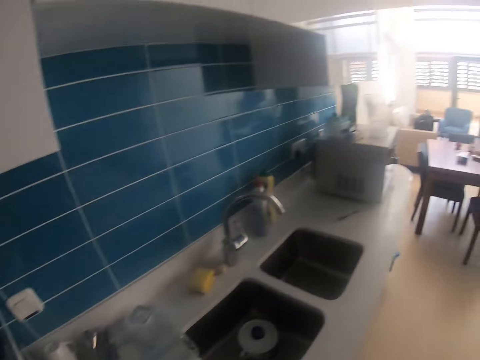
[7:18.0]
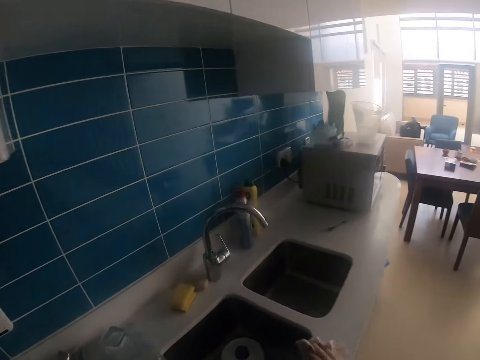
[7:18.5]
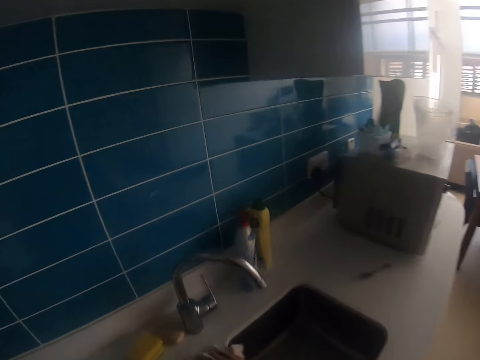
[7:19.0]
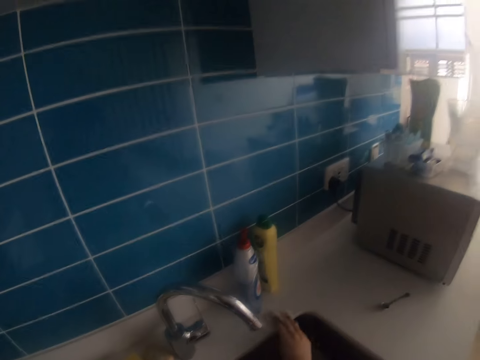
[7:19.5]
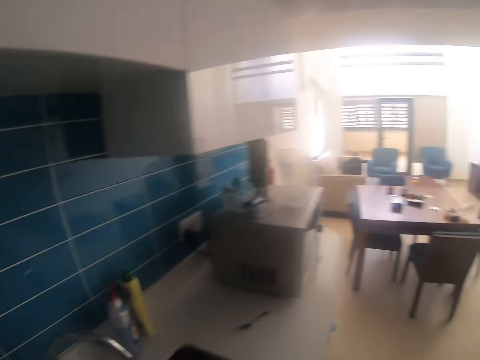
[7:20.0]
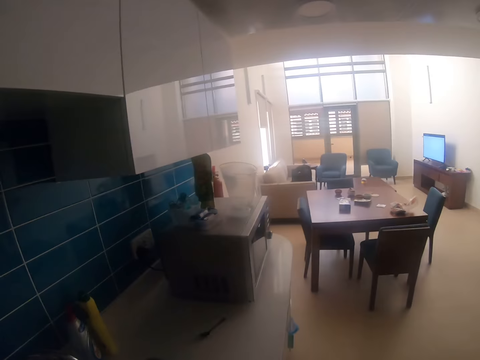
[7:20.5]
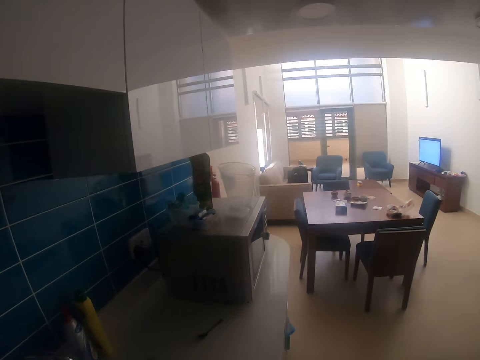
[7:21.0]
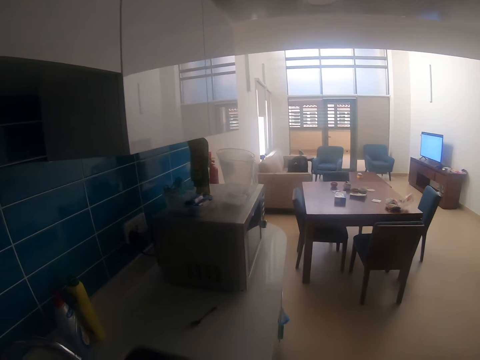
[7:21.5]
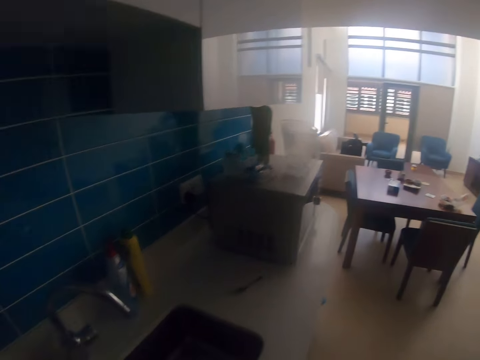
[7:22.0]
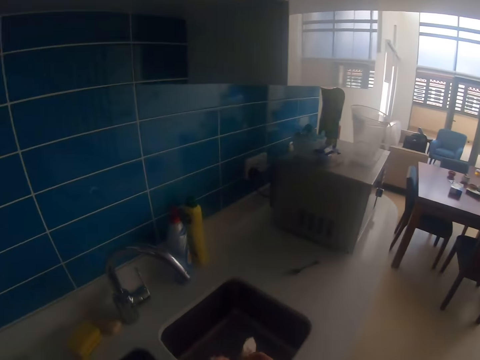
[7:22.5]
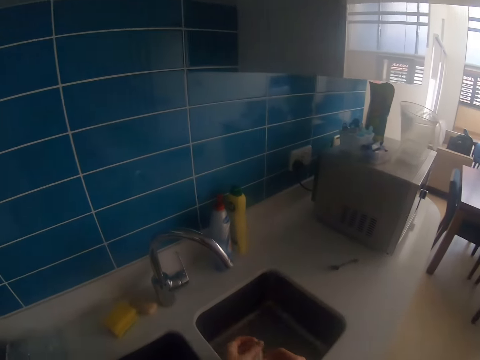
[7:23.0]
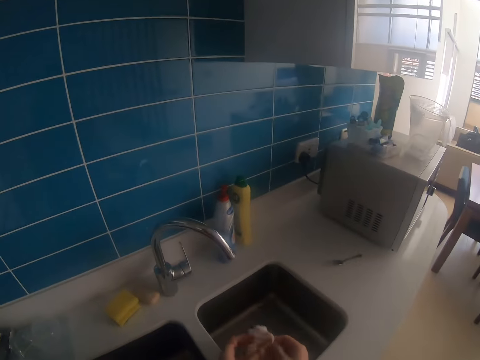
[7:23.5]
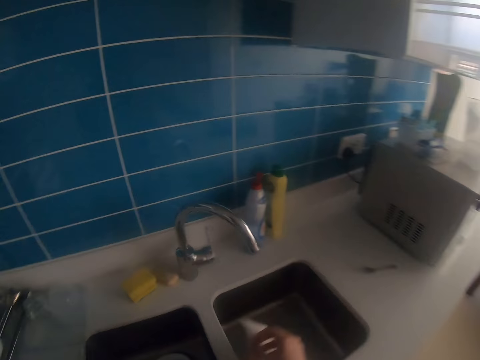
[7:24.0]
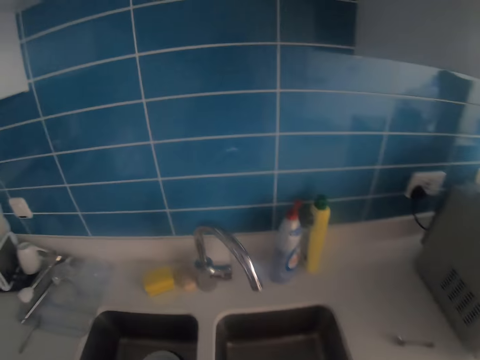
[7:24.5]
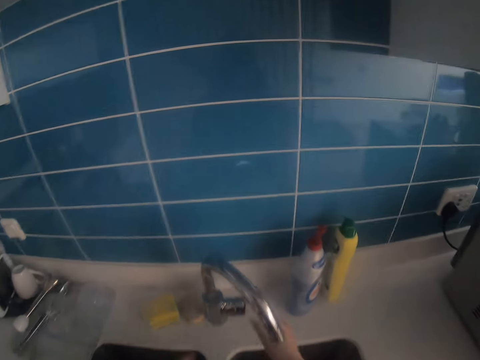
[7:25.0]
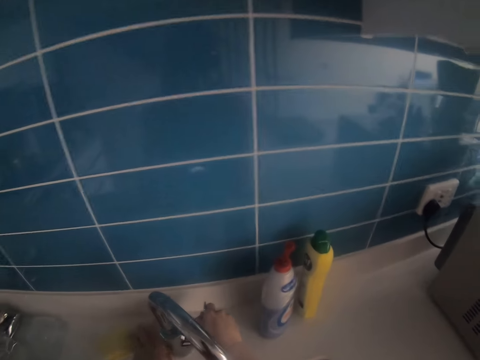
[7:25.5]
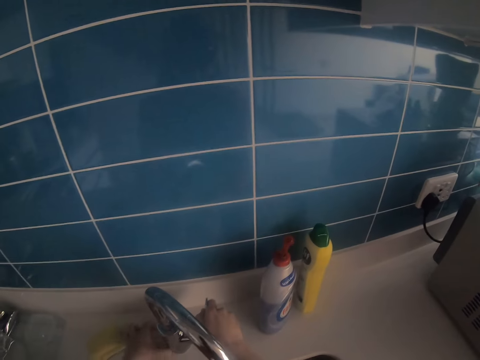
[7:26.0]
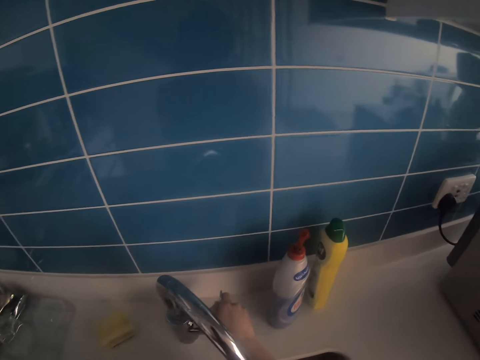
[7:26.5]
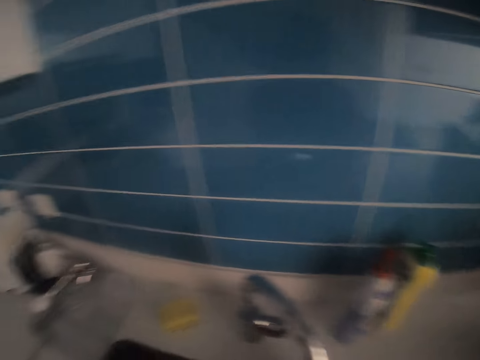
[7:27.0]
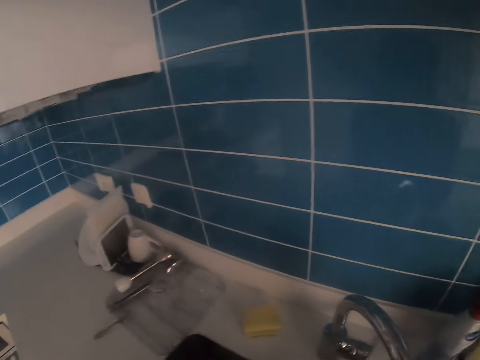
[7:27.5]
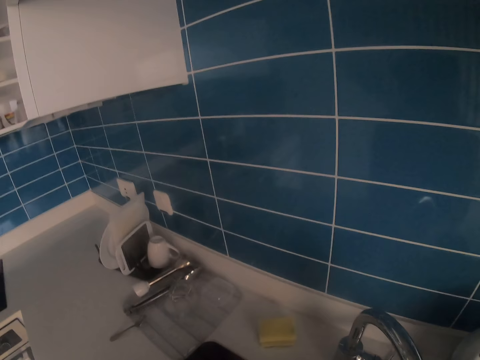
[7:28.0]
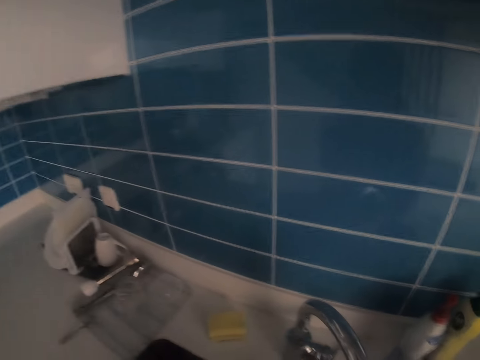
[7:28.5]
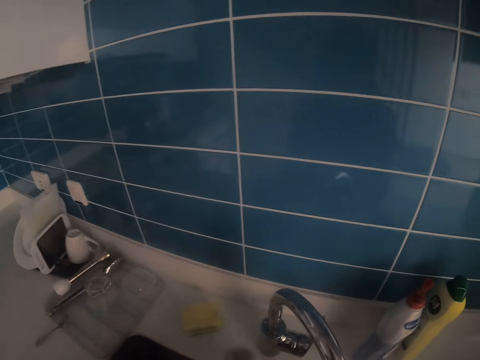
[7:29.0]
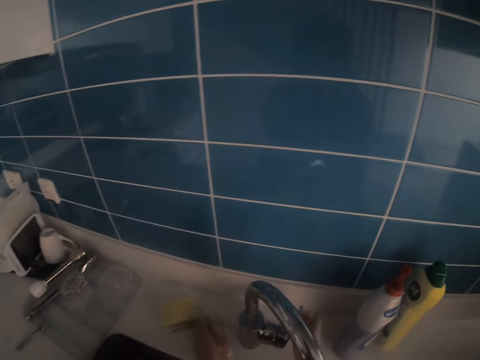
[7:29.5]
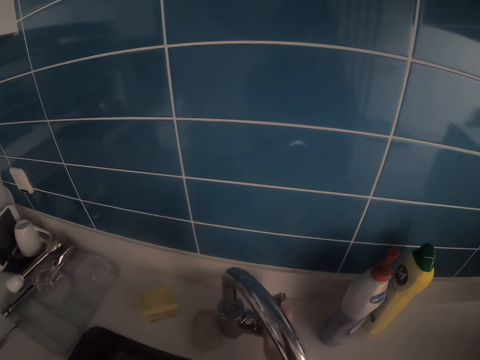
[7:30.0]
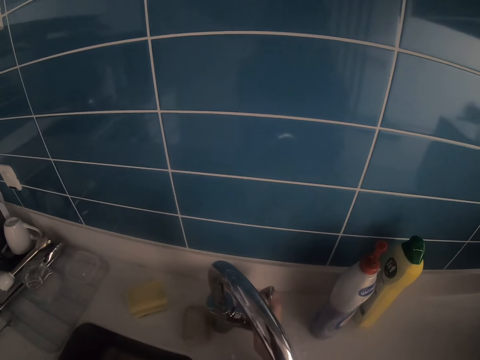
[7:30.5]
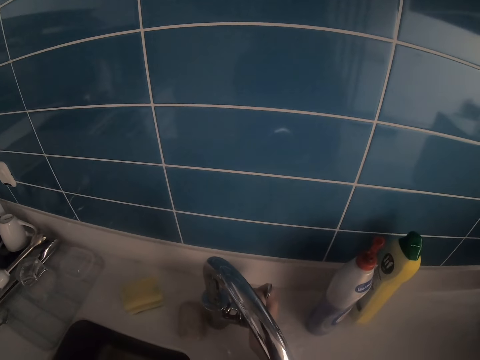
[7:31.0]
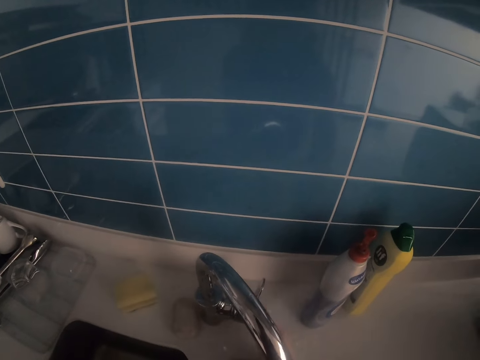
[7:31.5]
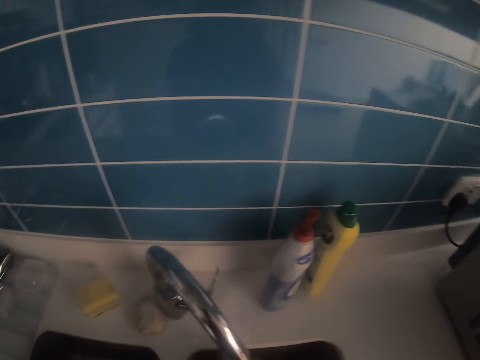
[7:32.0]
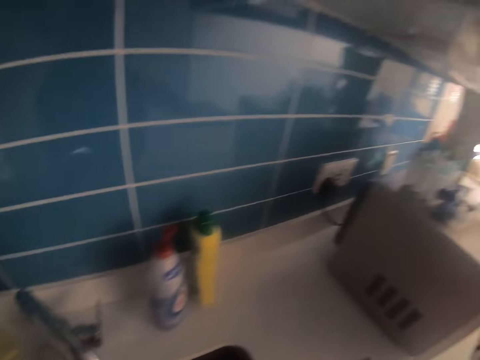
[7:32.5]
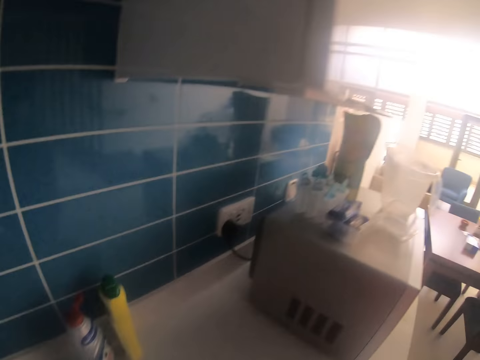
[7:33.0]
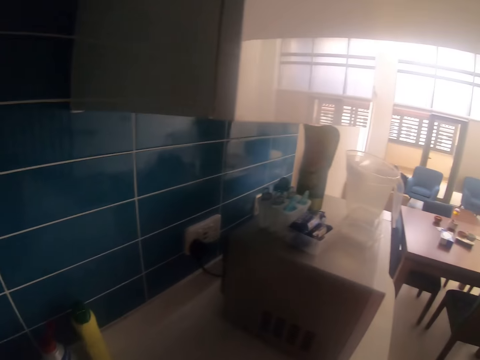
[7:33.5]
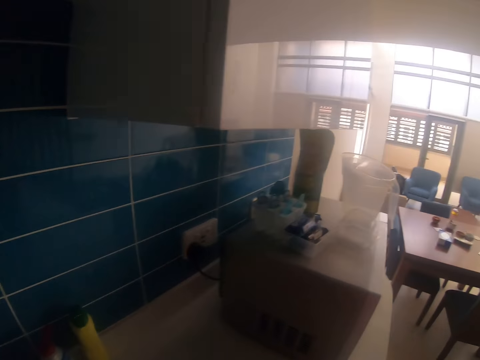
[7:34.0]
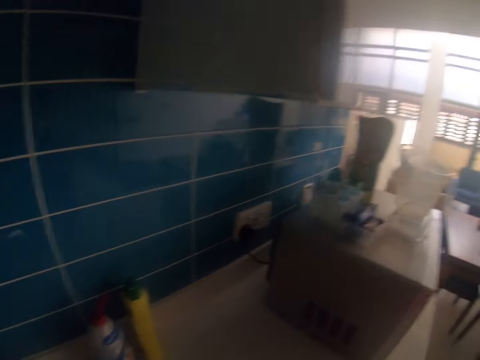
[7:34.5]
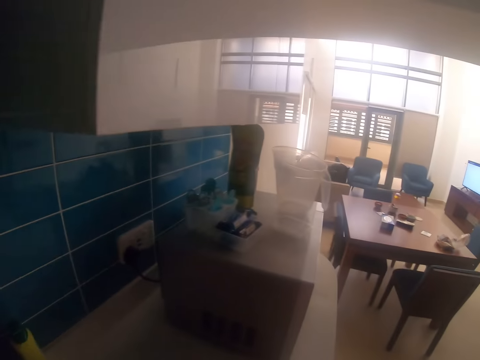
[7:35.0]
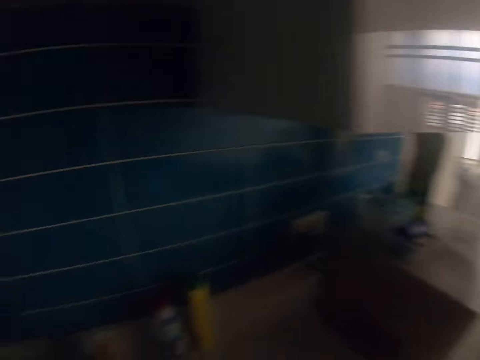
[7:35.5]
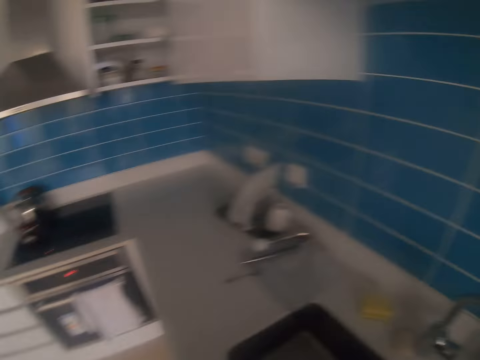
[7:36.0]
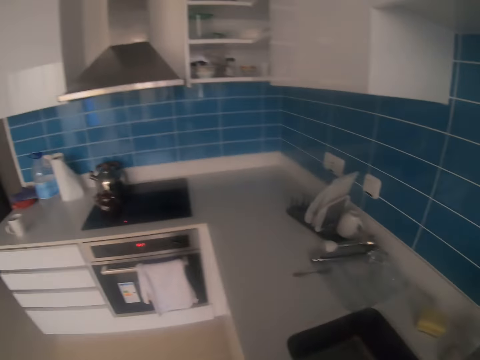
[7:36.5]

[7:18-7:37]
The camera wearer wipes the kitchen table using a towel. They fold fabric. They open the tap, rinse the kitchen towel and wash hands. They close the tap. They look around.

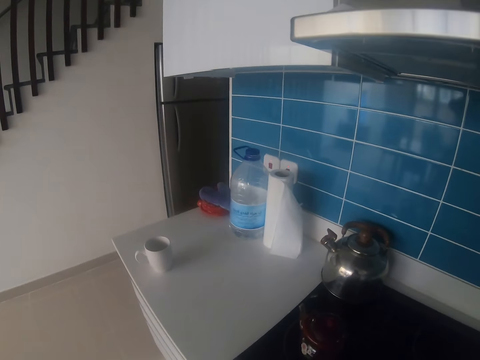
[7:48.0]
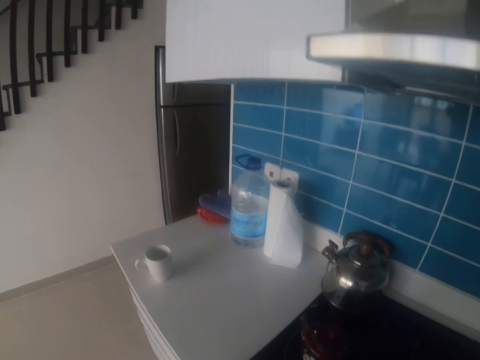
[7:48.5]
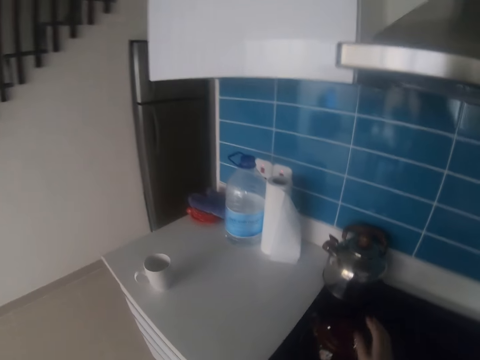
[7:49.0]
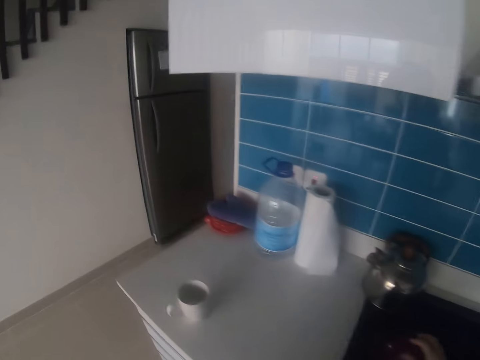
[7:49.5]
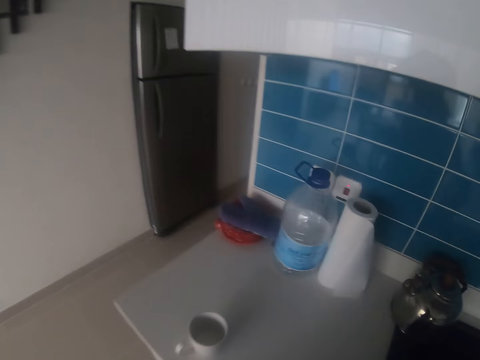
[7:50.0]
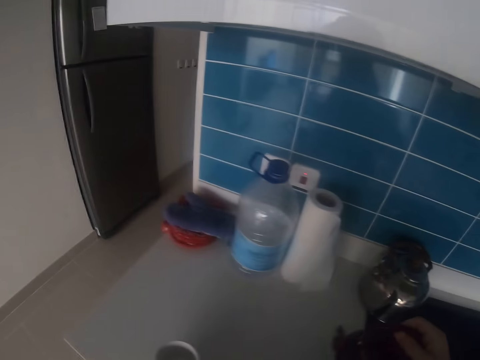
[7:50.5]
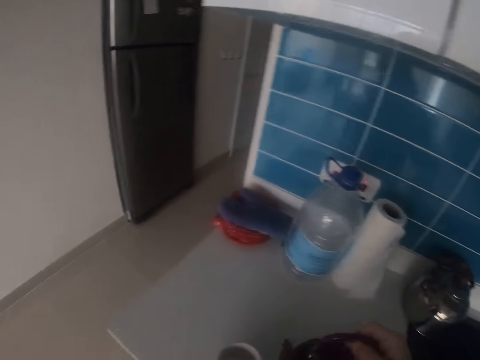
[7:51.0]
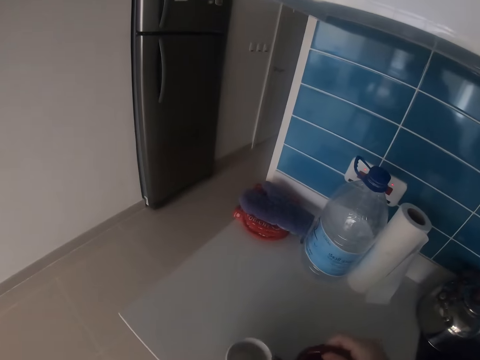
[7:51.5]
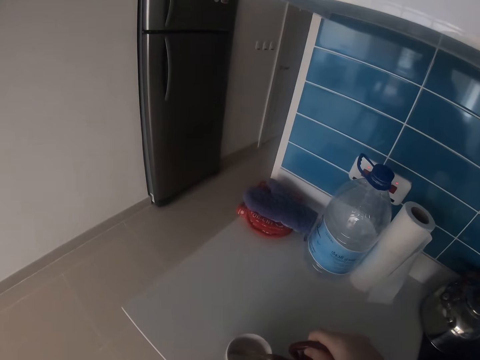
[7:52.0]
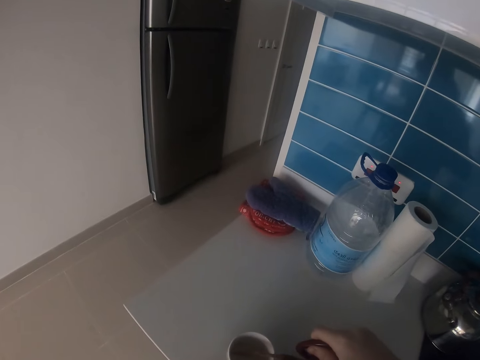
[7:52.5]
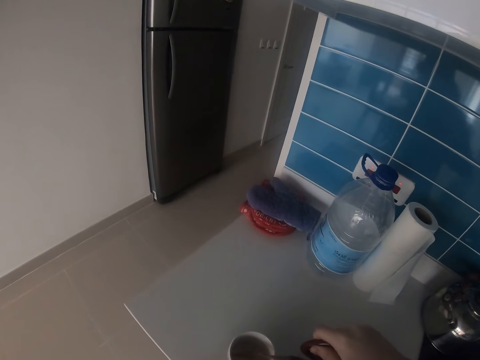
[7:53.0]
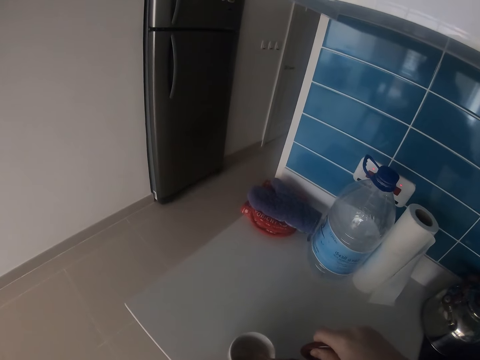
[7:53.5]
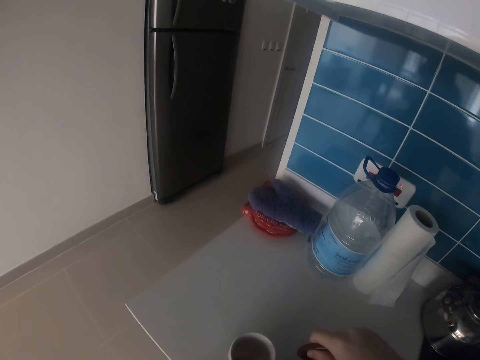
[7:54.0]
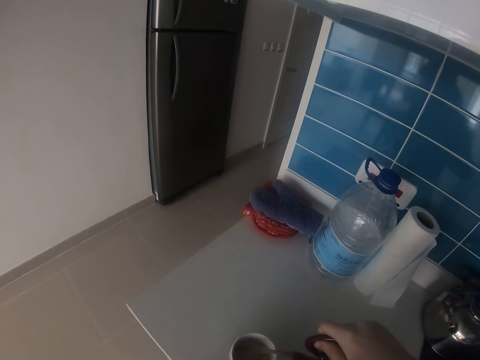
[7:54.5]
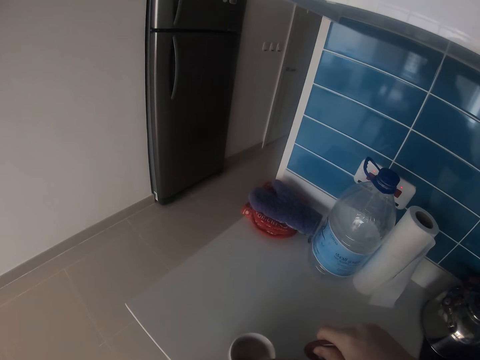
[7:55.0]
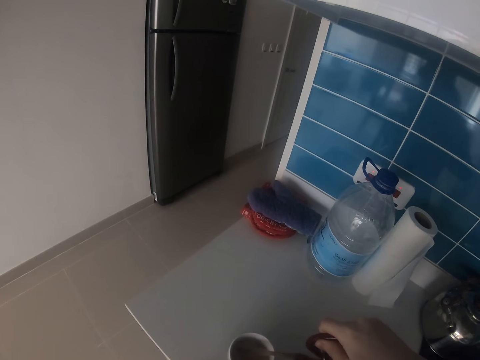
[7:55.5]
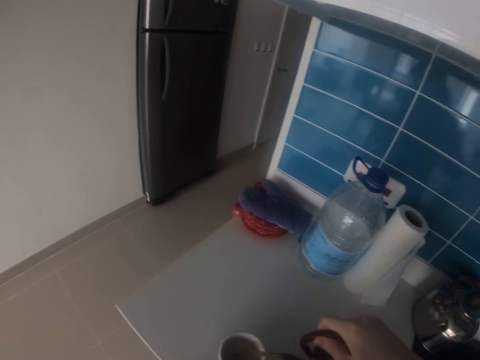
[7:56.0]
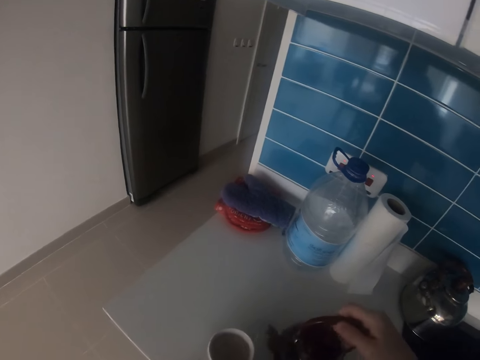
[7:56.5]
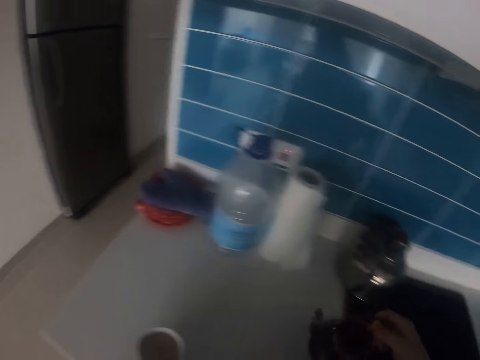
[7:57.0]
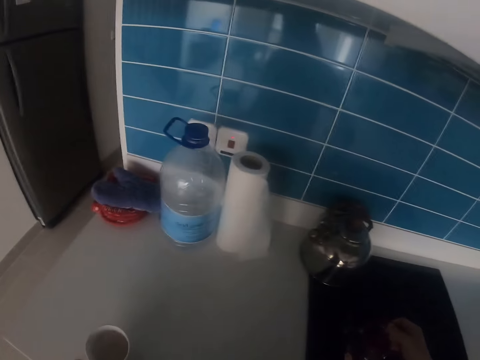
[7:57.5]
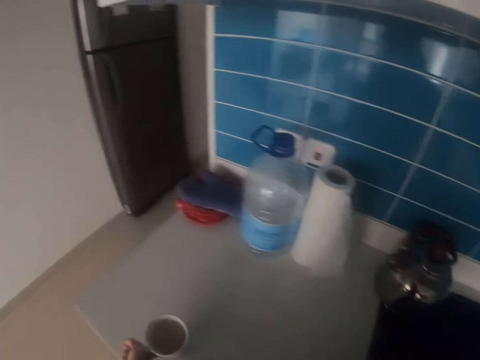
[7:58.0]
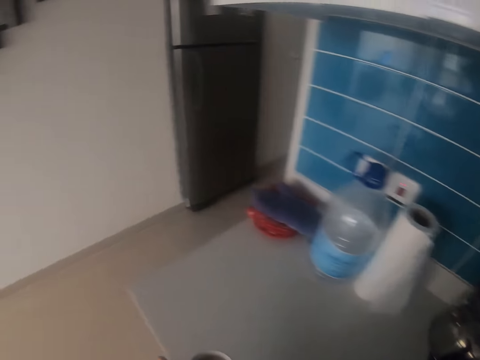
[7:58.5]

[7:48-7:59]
The camera wearer picks up the teakettle. They pour some coffee or chocolate in the cup or mug. They put the teakettle down.
